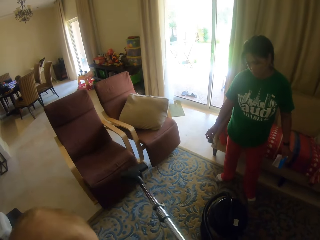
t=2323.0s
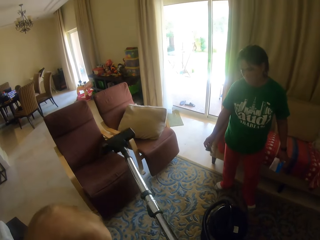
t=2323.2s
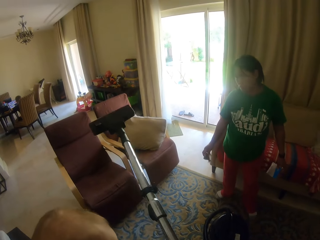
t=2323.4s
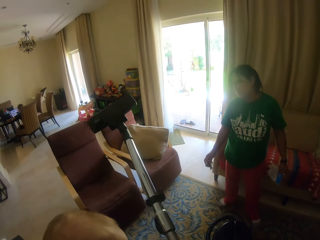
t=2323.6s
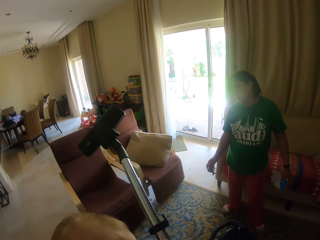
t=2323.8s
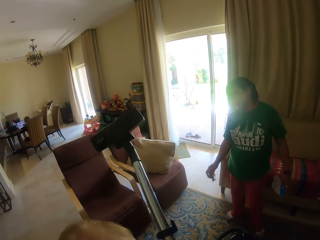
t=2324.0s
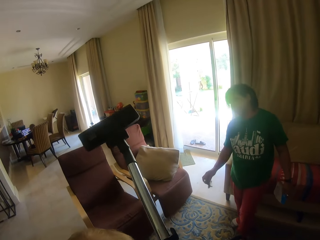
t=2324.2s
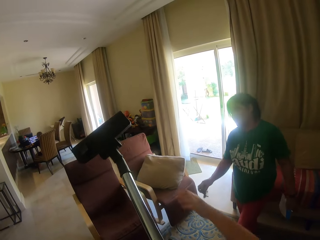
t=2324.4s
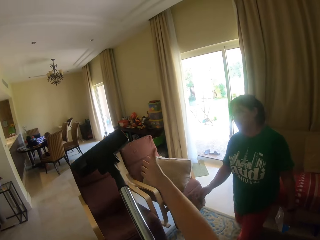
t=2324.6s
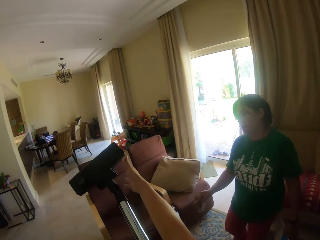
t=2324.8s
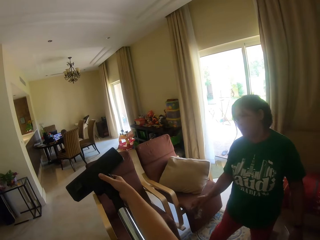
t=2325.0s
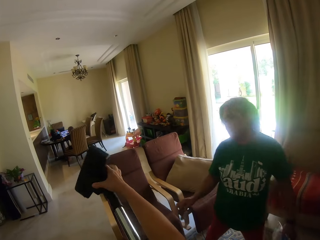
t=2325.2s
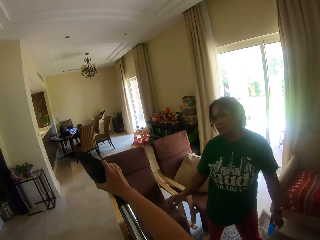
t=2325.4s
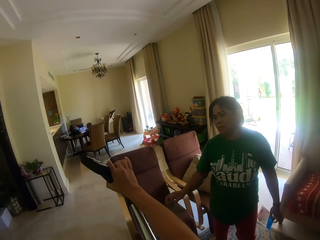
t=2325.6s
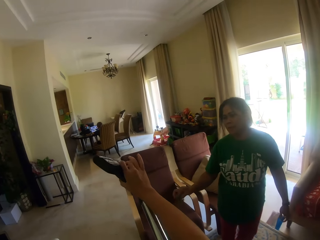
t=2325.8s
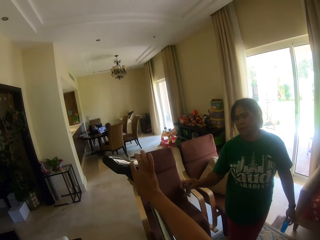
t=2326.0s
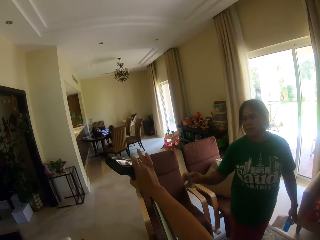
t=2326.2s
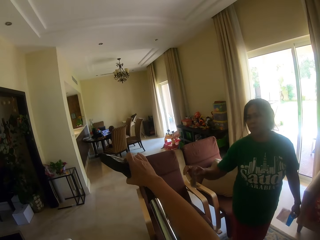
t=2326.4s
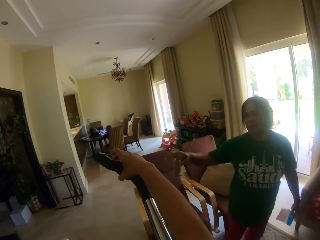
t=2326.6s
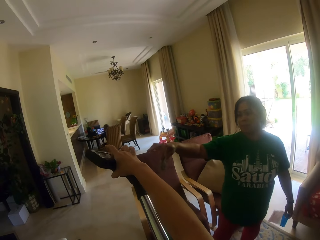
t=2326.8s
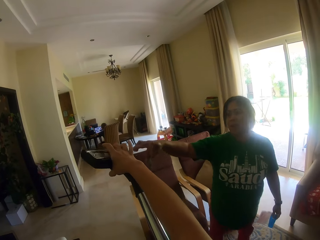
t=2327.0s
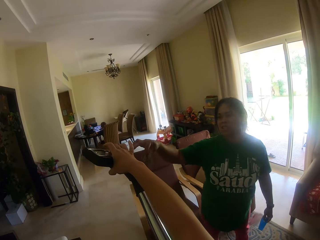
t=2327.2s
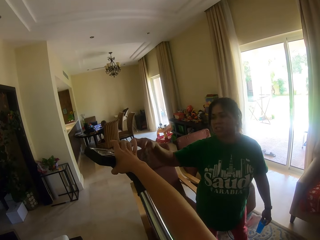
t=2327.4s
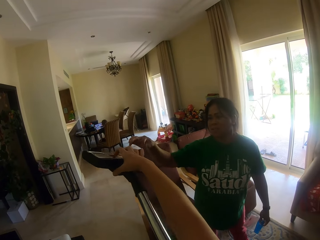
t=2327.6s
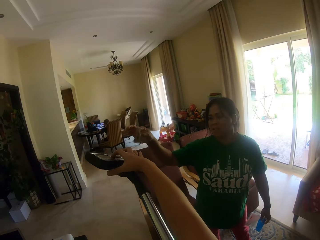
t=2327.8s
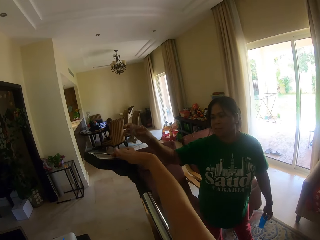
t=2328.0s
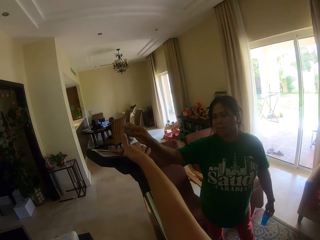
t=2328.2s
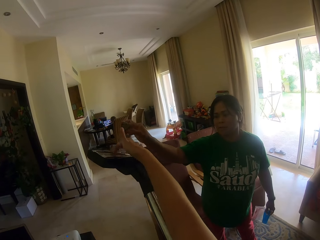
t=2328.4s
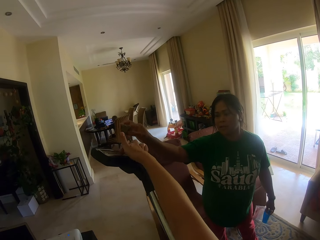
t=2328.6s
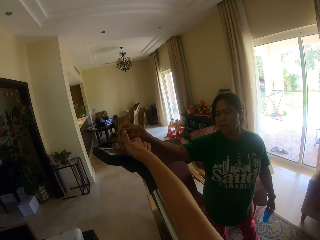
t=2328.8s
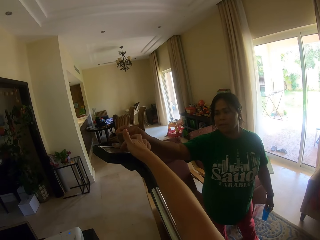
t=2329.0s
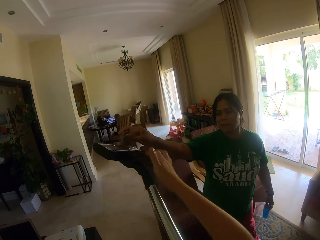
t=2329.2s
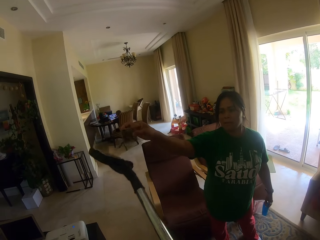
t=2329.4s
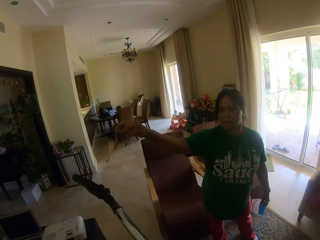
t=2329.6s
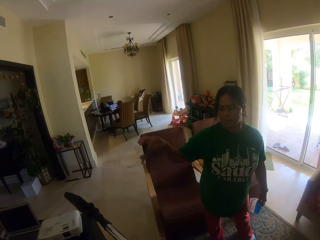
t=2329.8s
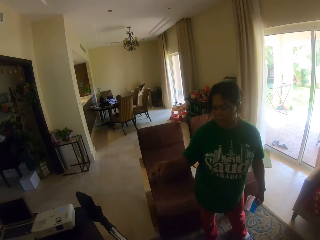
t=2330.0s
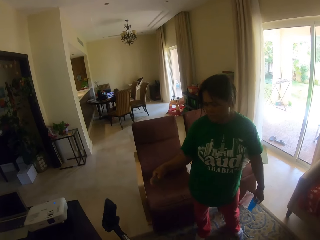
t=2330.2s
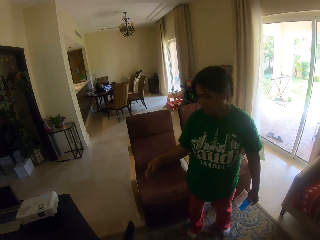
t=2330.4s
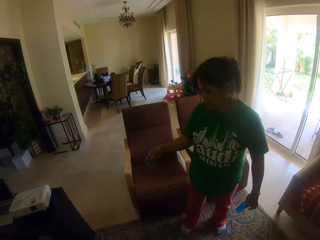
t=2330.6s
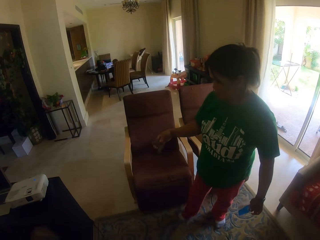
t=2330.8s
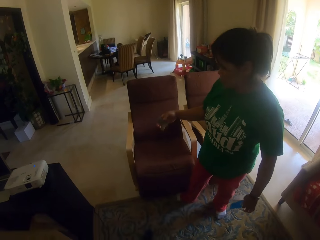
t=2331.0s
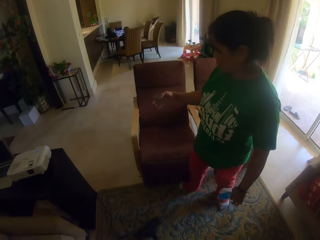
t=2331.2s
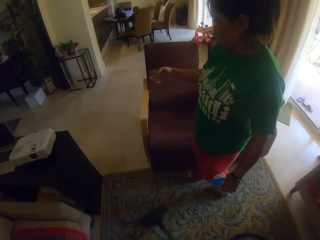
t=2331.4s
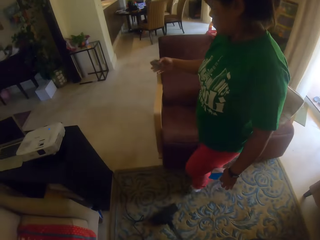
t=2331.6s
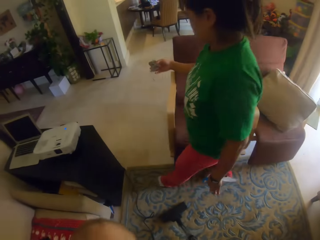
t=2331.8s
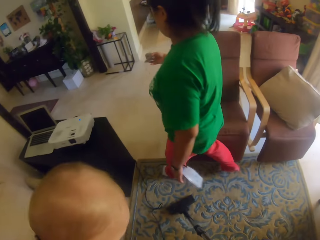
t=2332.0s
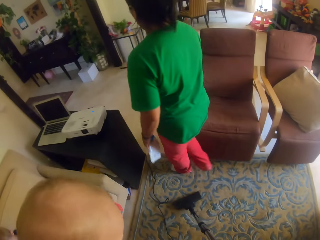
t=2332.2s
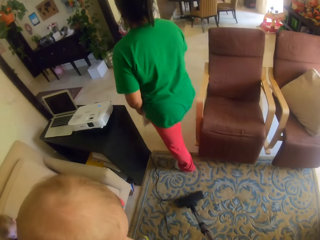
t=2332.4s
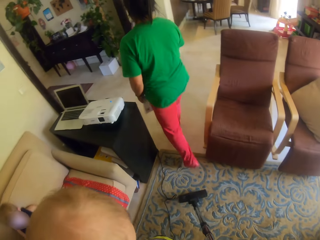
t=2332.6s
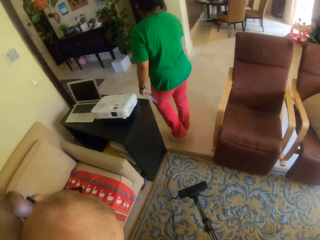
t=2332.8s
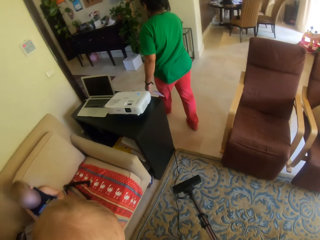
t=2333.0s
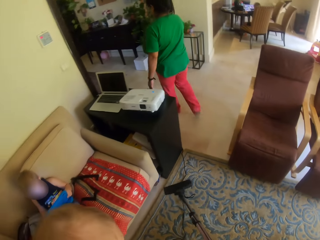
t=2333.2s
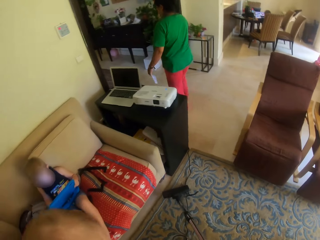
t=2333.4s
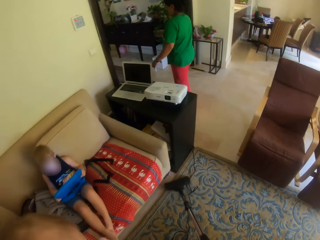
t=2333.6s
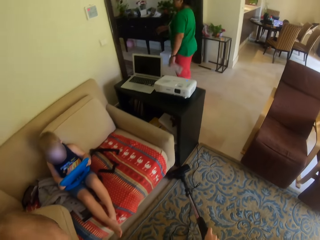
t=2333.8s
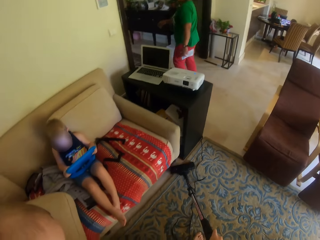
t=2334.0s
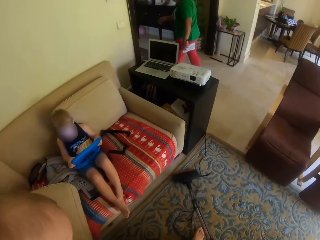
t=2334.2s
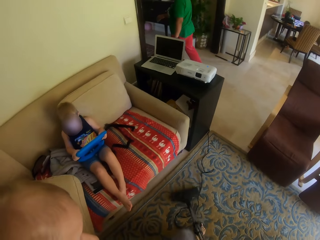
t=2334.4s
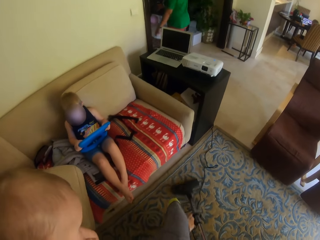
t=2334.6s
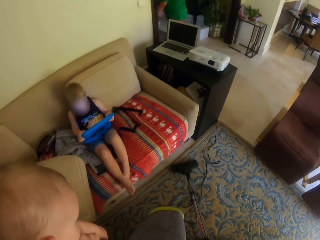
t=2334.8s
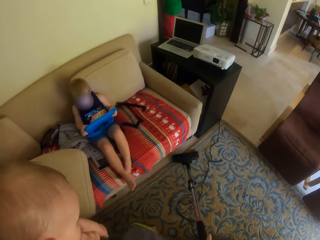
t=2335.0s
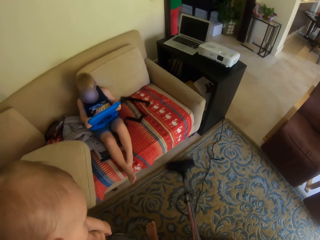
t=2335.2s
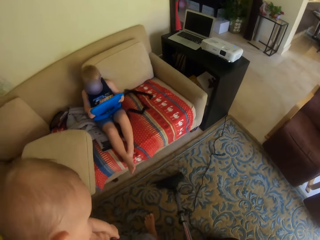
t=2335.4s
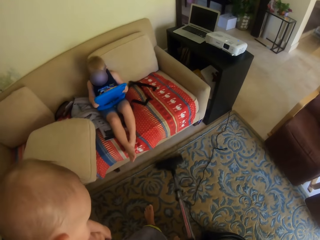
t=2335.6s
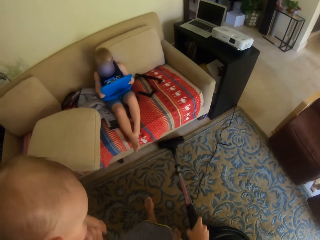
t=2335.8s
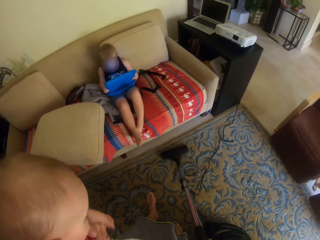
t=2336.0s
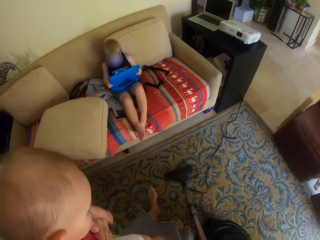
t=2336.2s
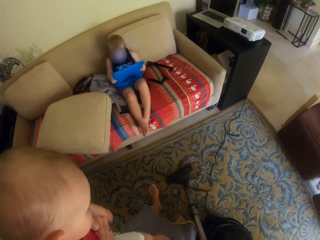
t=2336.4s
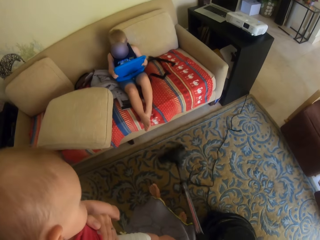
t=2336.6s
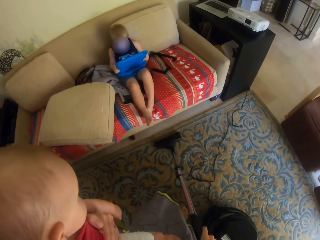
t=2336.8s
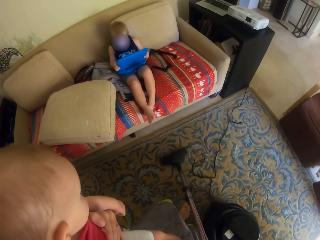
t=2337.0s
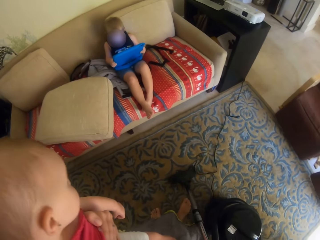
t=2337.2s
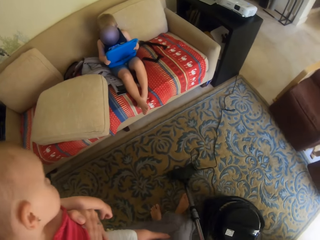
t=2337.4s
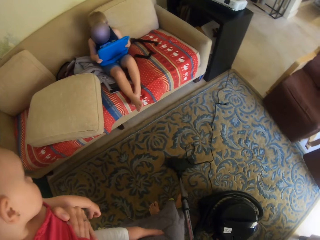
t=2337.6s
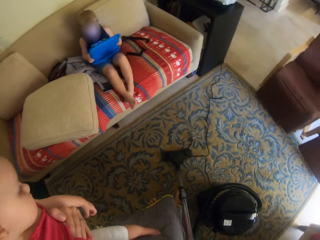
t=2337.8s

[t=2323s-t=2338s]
The camera wearer lifts the hose. They raise the vacuum cleaner. They hold the vacuum cleaner and converse with the lady. They touch the brush of the vacuum cleaner. The lady looks at the brush of the vacuum cleaner. The lady walks out of the room. The camera wearer cleans the room using the vacuum cleaner.

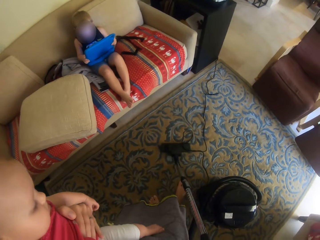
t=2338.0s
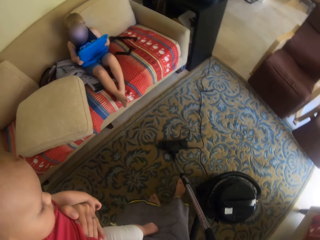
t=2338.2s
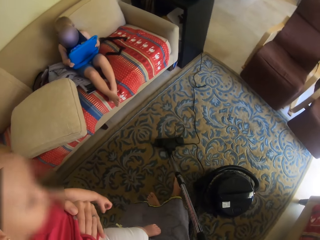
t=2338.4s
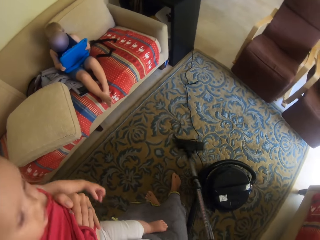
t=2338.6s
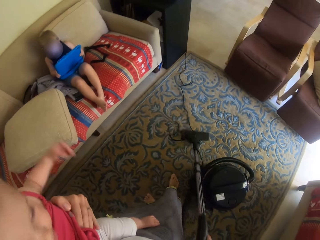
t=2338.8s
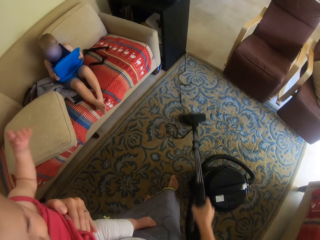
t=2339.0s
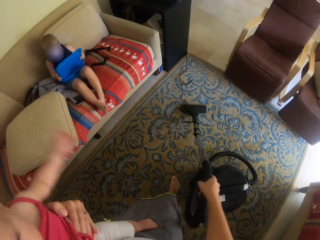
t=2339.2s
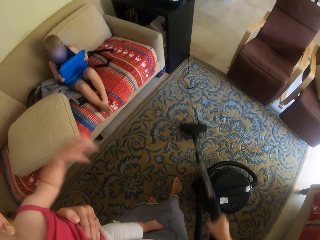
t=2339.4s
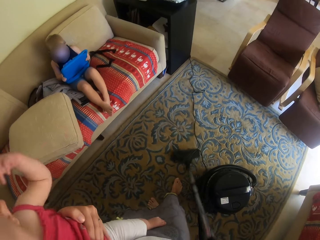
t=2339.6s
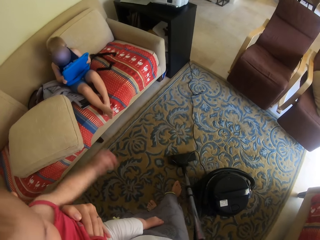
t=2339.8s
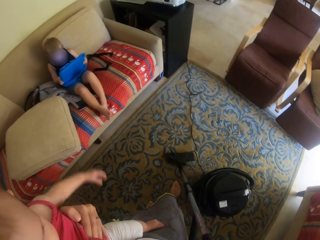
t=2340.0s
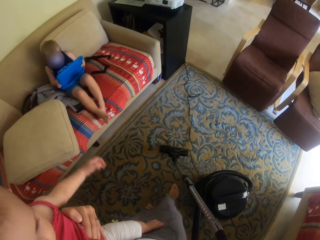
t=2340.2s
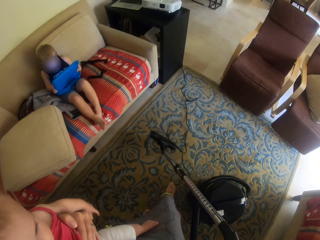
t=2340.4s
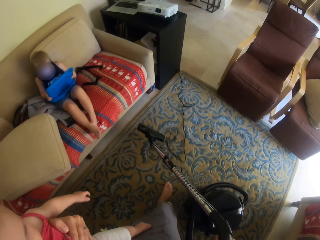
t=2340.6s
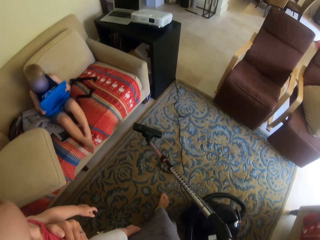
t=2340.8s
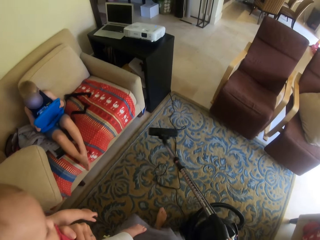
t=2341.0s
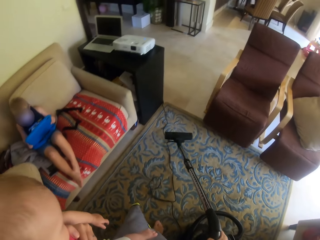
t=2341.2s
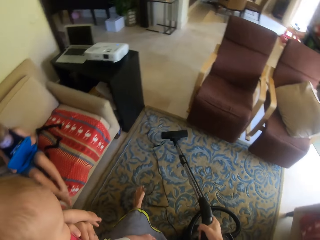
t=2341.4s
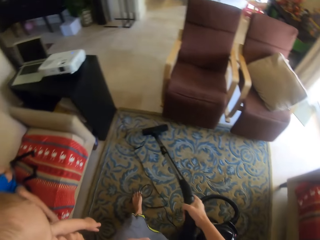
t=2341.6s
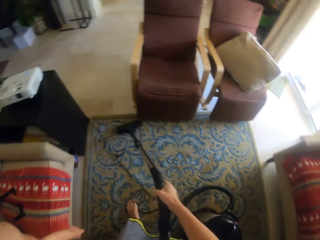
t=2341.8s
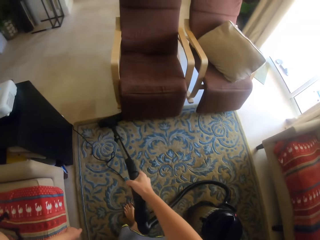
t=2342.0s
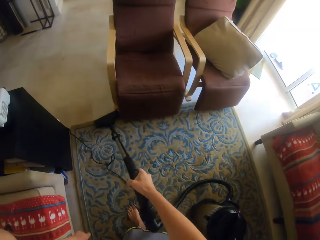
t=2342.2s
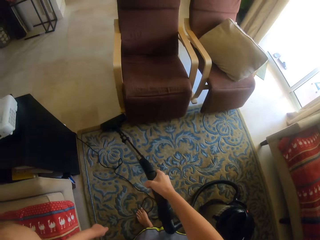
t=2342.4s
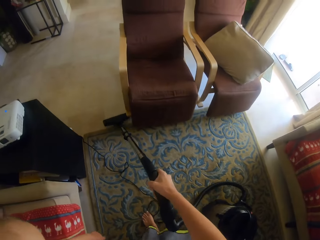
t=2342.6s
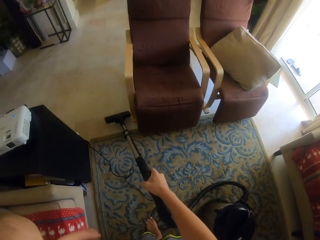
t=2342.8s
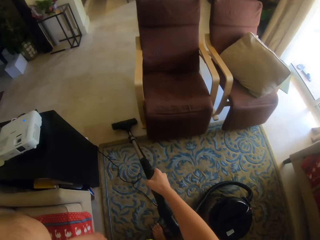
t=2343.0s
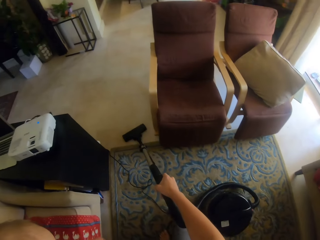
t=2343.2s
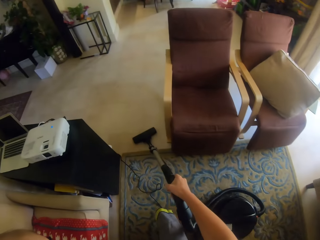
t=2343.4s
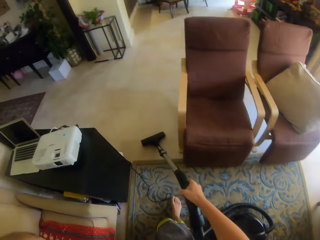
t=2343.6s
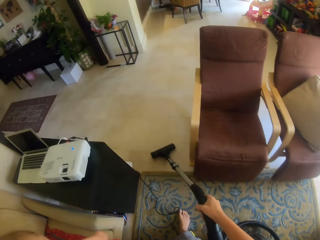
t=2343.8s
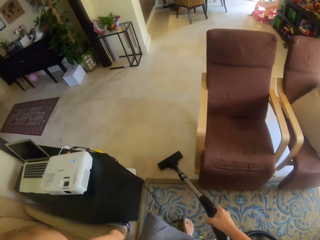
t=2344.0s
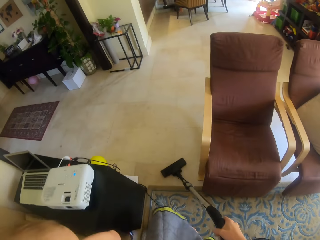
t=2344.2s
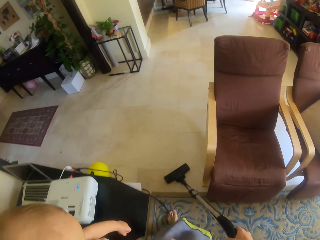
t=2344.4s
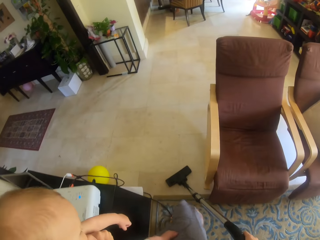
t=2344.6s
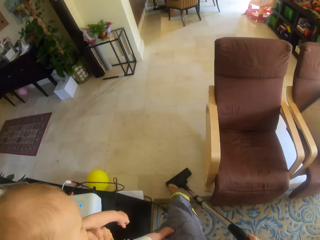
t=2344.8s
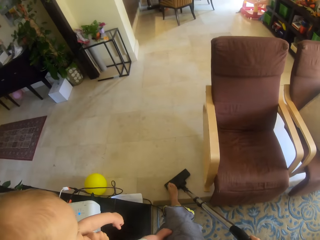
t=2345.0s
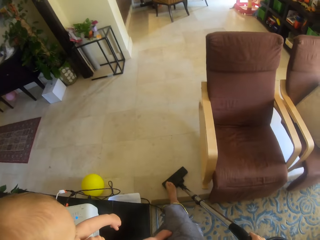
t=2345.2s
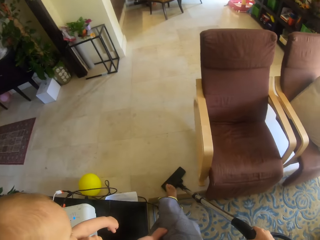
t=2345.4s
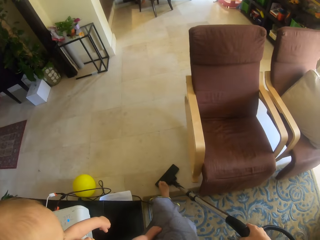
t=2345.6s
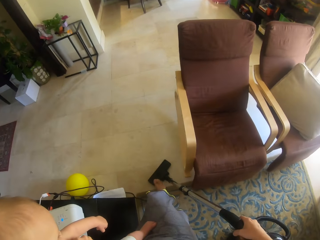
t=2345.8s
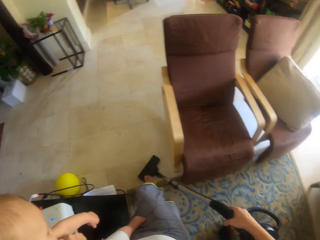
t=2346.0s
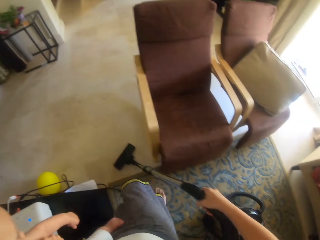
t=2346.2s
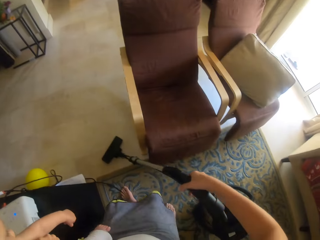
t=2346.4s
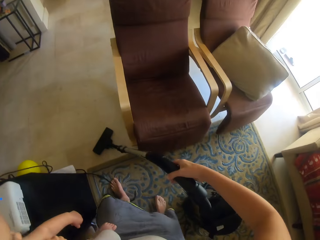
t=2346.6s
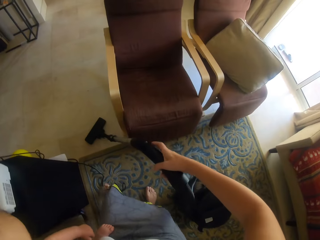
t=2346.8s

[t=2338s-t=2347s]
A baby swings the hand. The camera wearer steps on the vacuum cleaner.
